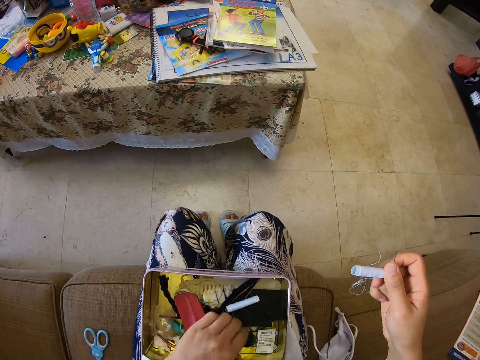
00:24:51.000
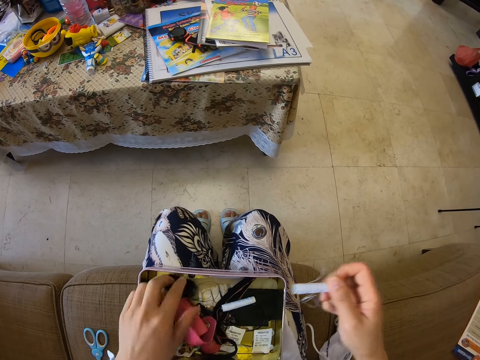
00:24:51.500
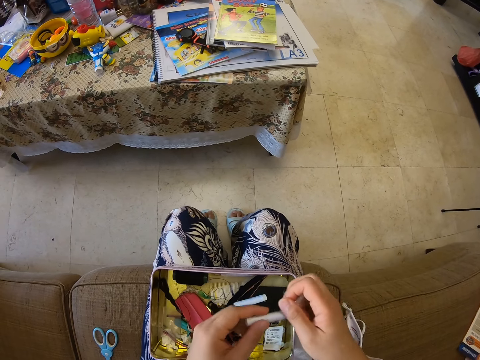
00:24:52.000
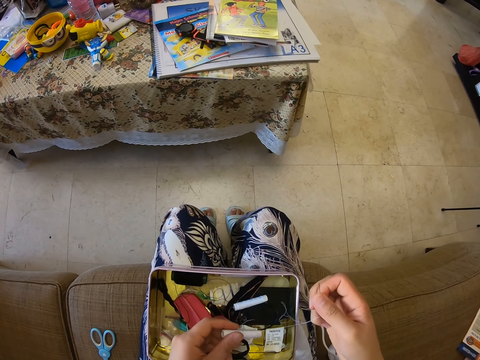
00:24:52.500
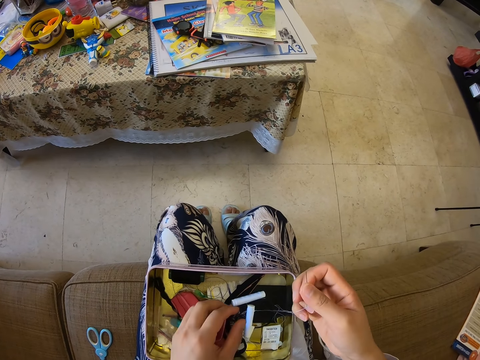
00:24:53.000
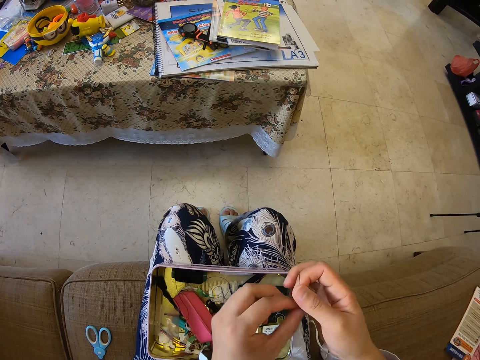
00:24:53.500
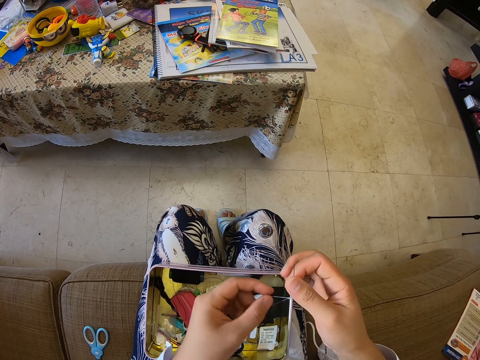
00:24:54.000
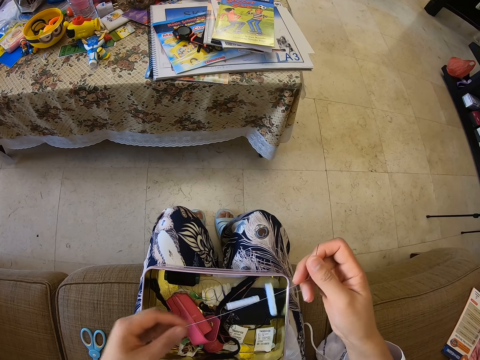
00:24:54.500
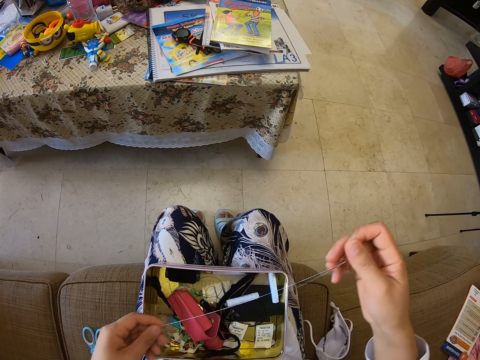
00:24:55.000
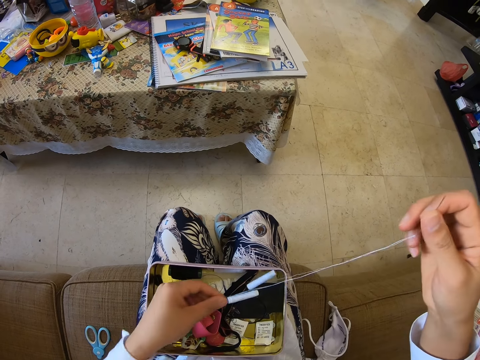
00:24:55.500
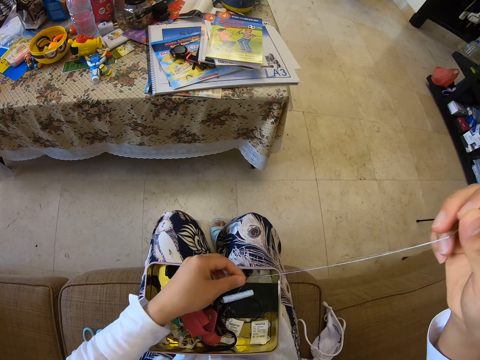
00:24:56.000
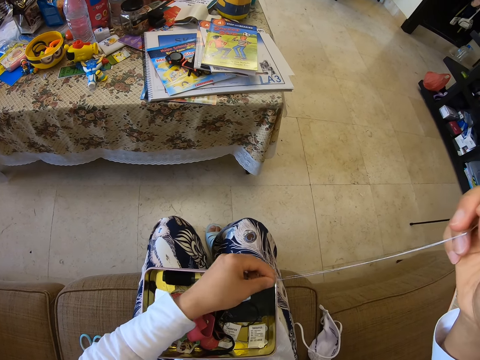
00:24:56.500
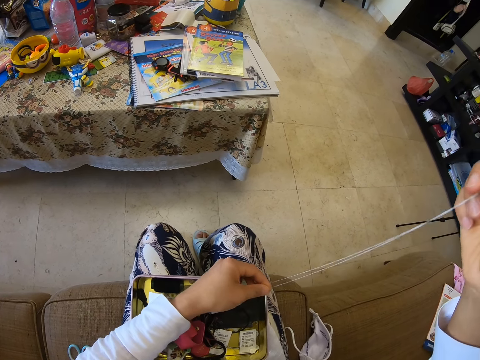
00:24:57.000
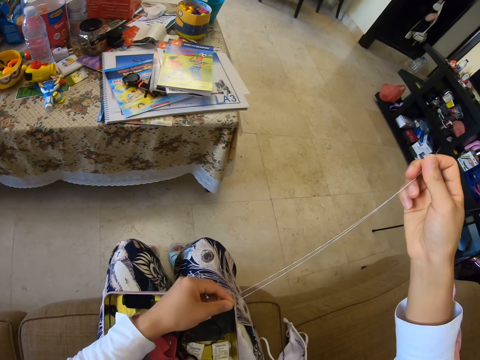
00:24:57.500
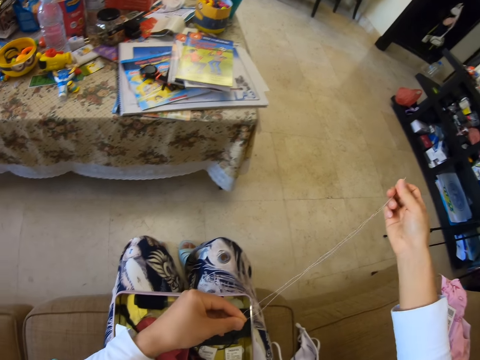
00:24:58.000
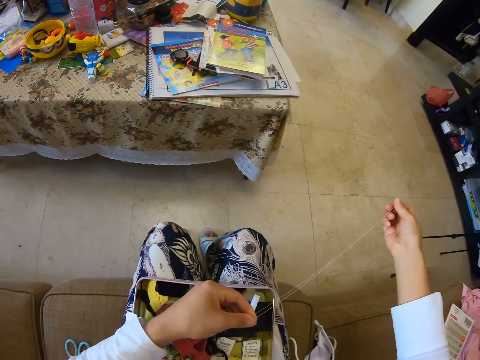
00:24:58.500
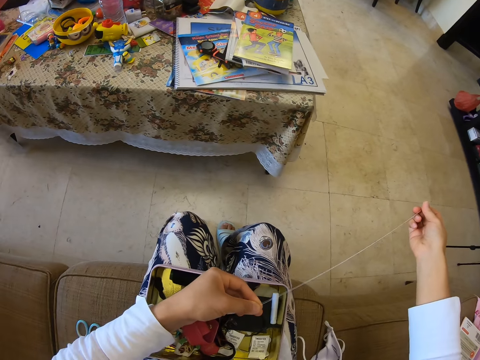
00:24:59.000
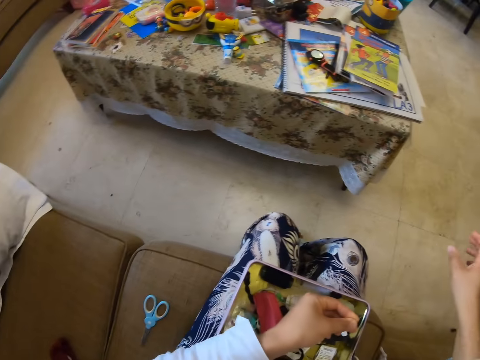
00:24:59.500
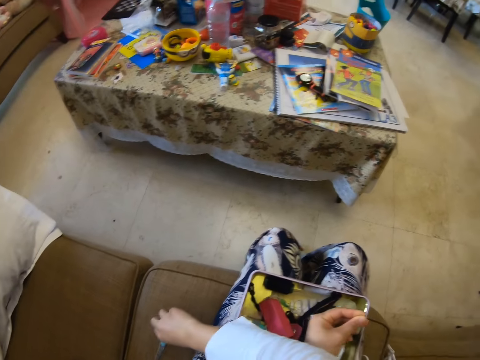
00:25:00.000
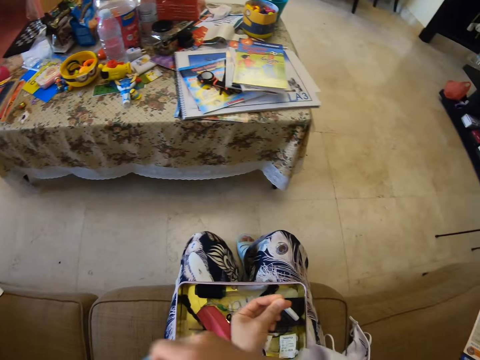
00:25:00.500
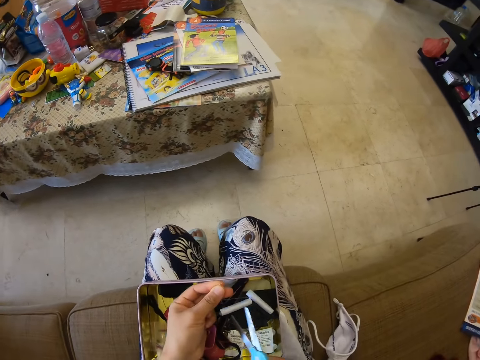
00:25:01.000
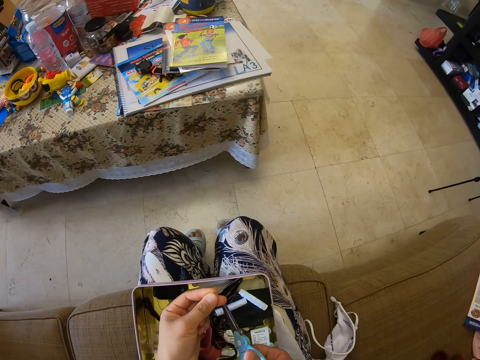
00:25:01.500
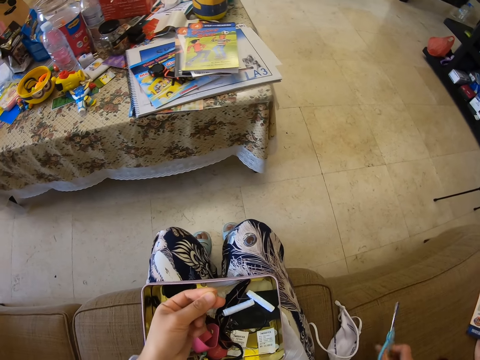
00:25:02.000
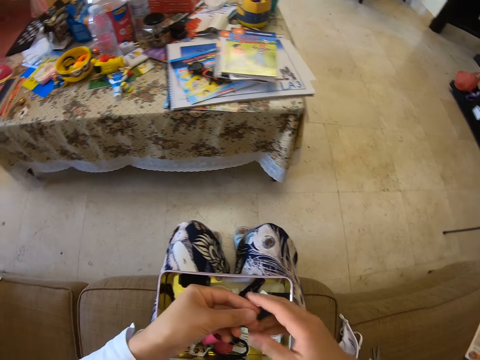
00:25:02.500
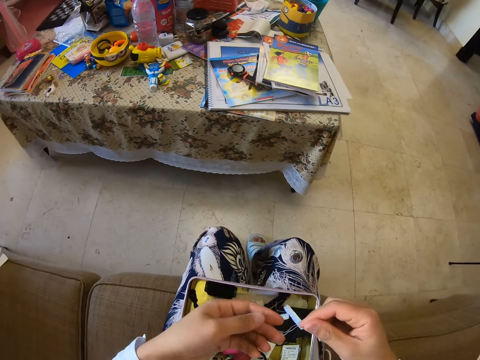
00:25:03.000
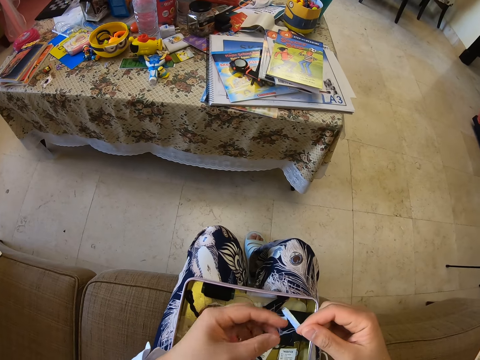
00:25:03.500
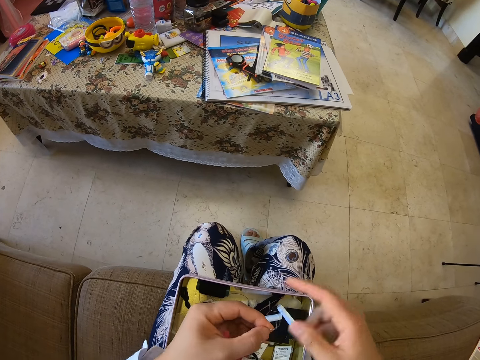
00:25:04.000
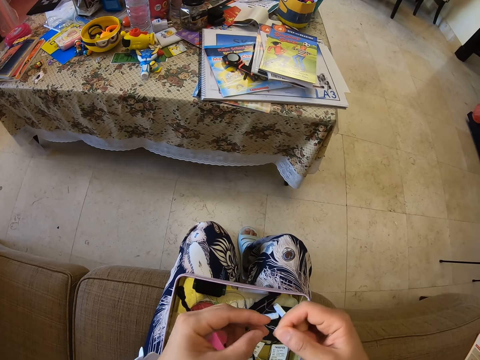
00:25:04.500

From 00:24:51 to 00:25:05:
The camera wearer picks up a black roll of thread from the tool box. They move the thread aside. They drop the black roll of thread in the tool box. They change the white roll of thread from the right hand to the left hand. They drop the white roll of thread in the tool box. They pull the thread. They unroll the white thread. They drop the needle. They pick up a pair of scissors from the seat. They cut off the unrolled white thread. They put the pair of scissors on the couch. They hold the unrolled white thread.

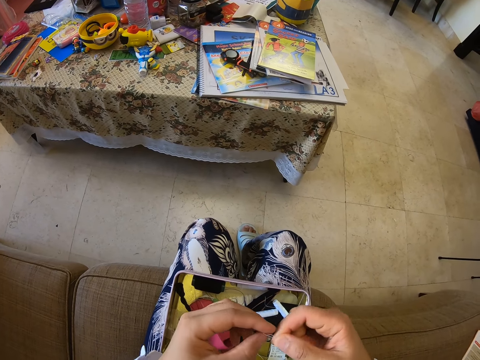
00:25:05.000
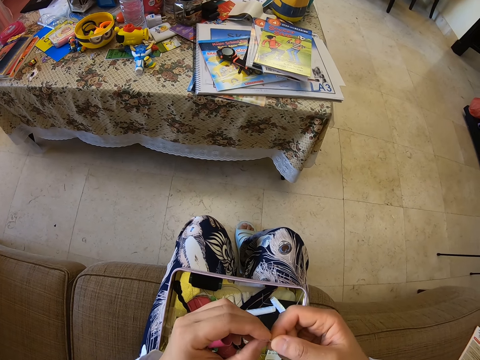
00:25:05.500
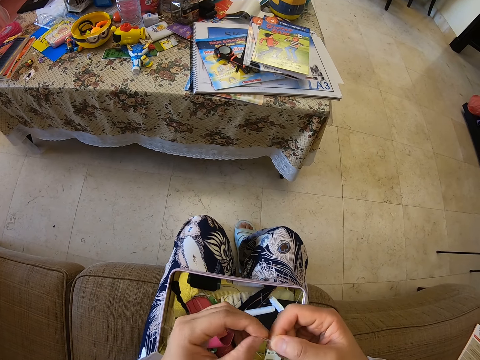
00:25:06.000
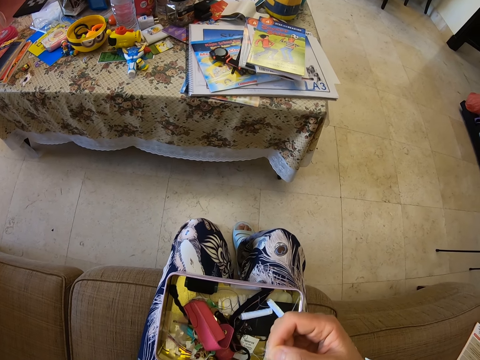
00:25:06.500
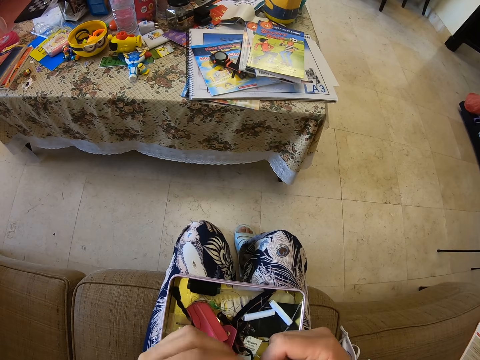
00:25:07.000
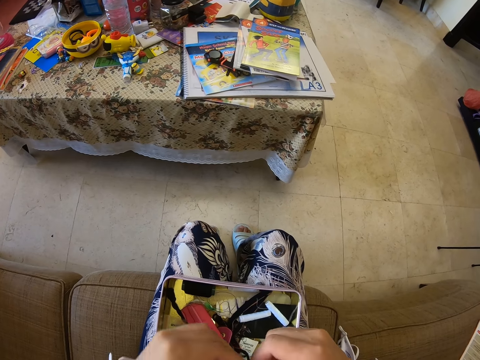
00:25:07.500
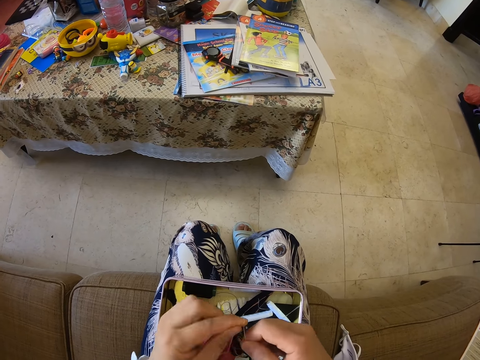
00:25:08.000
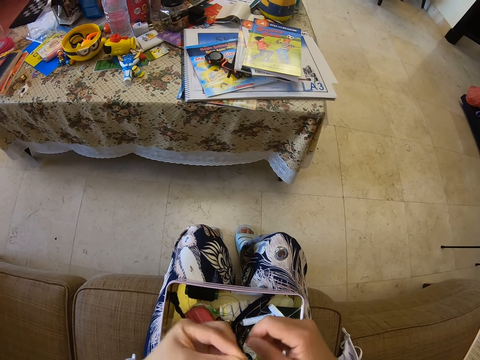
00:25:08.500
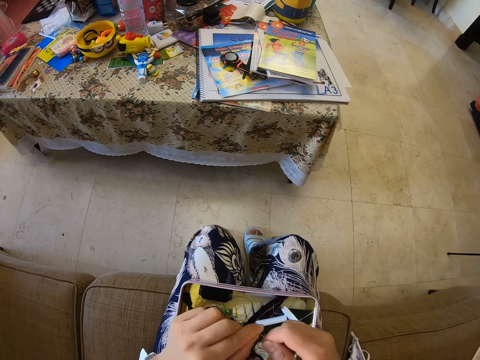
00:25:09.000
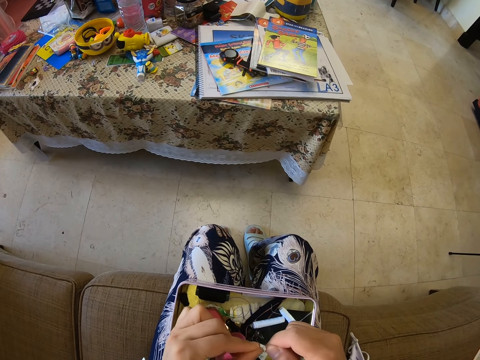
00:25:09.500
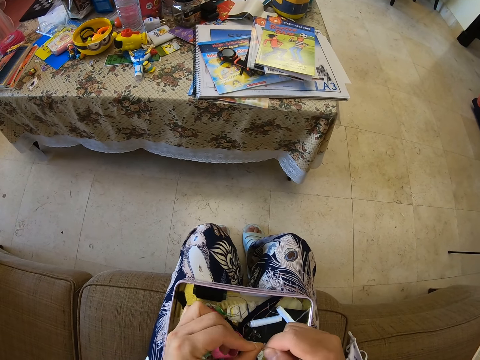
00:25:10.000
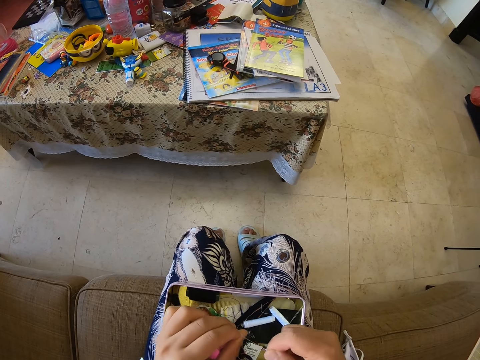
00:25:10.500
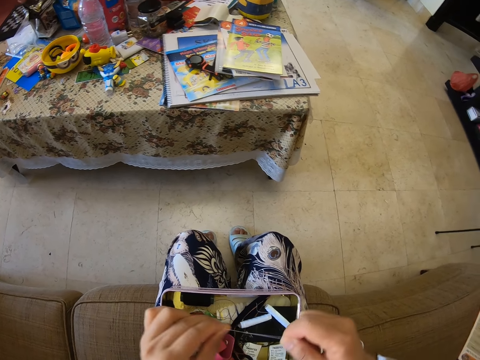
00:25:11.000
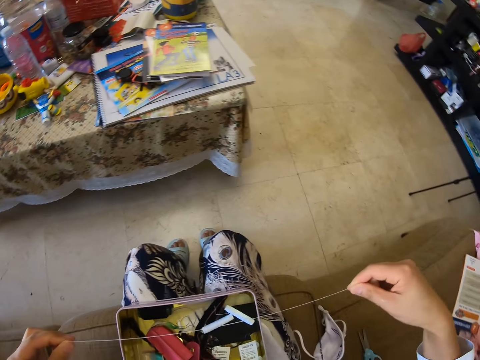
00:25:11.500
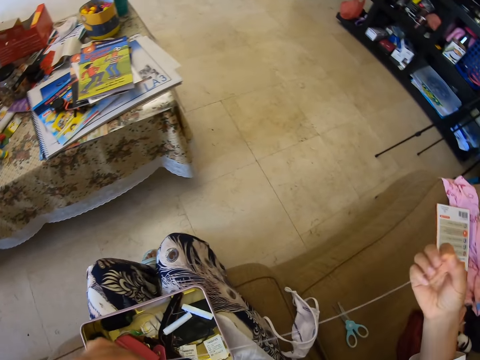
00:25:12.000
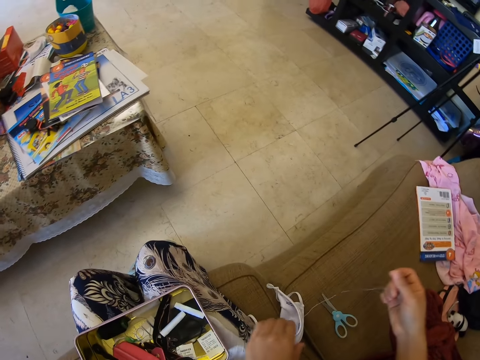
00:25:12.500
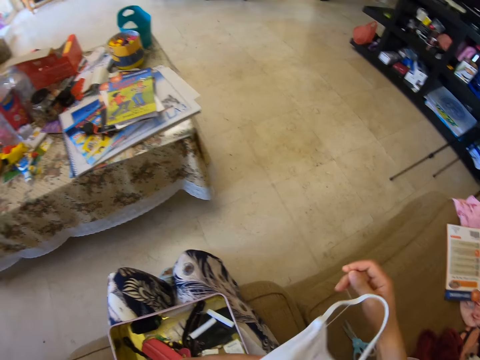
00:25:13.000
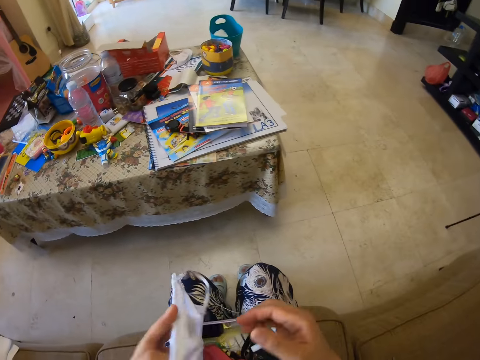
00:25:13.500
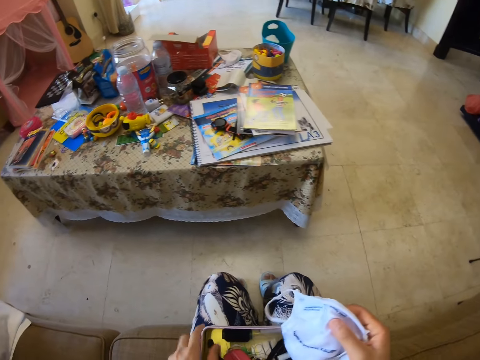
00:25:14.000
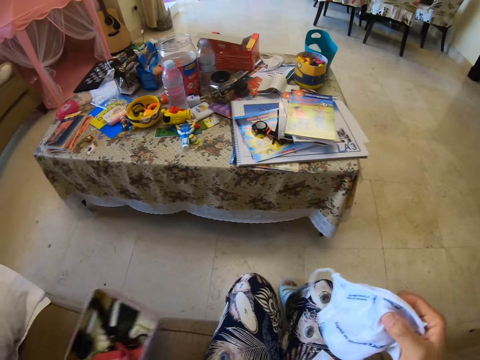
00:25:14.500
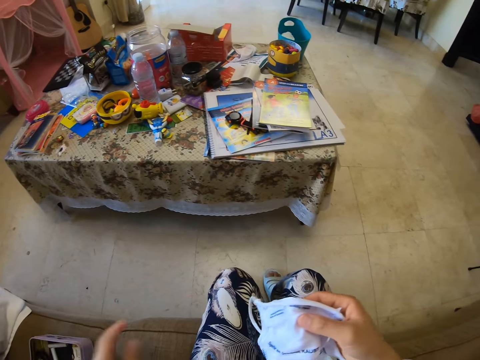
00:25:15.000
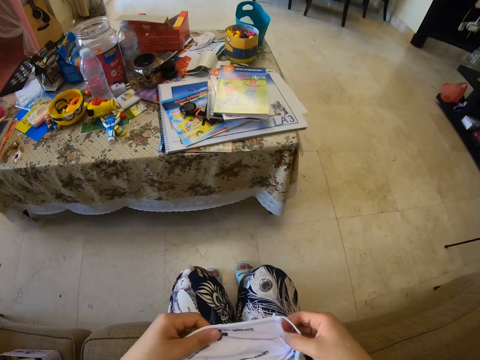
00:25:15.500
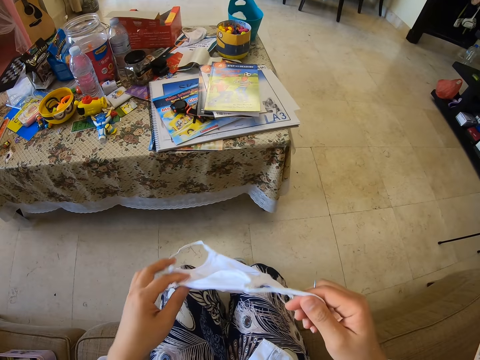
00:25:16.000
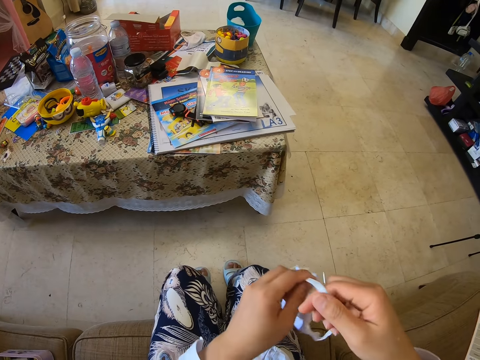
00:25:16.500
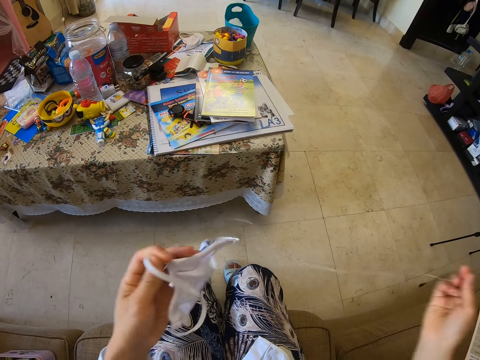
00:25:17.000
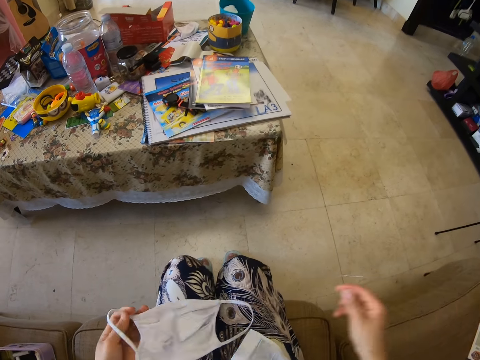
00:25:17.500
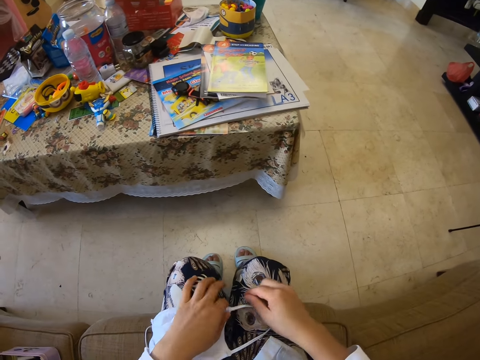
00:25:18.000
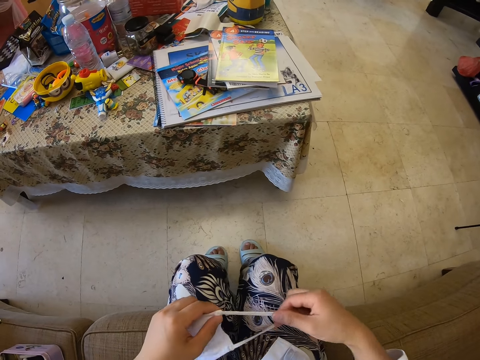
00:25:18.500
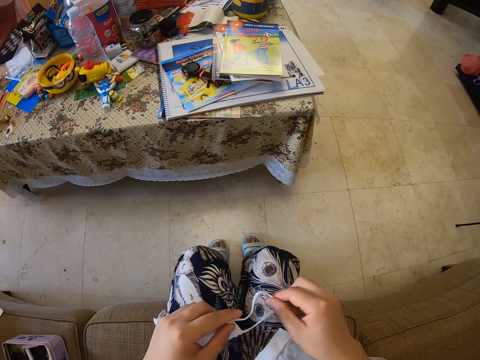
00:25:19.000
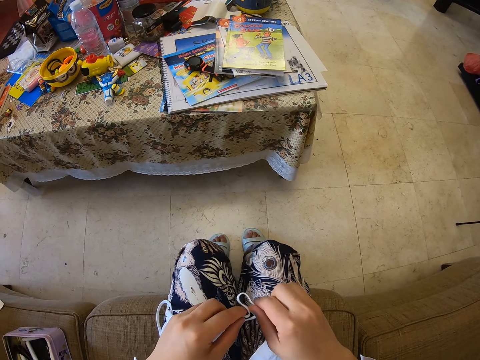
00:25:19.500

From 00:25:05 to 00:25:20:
The camera wearer ties the thread. They put his hand at something. They tie the unrolled white thread. They pull the thread, spread the threaded needle, and pick up the facemask from the seat. They change the facemask from left hand to right hand. They take the toolbox from her lap and drop the toolbox on the seat. They hold the mask with two hands. They stretch the threader needle. They drop the mask on the lap. They fold the mask.
